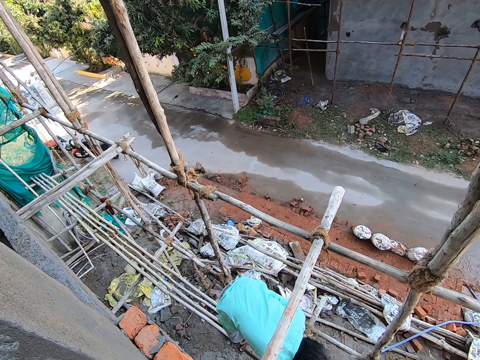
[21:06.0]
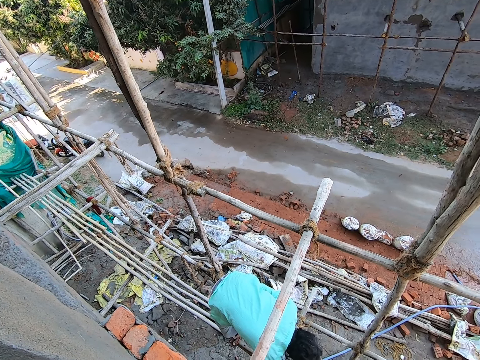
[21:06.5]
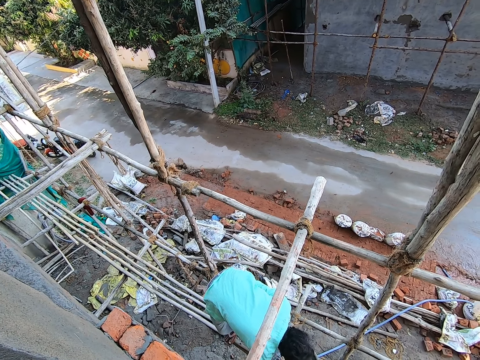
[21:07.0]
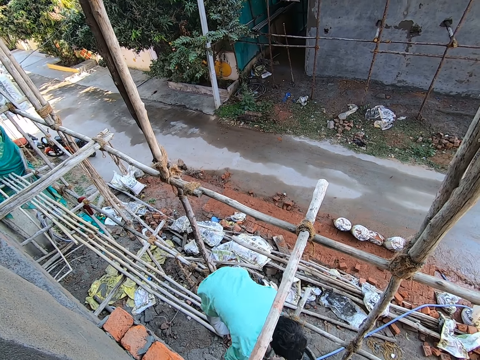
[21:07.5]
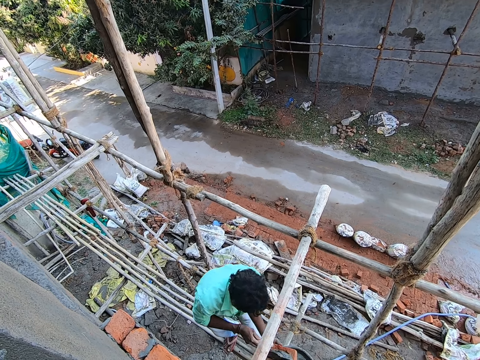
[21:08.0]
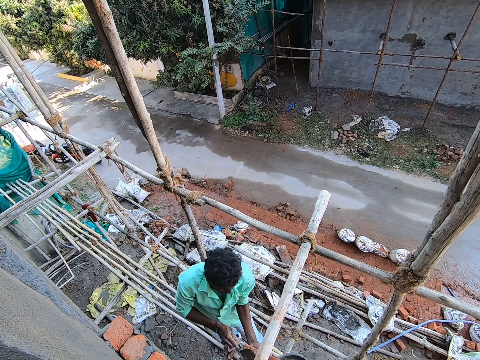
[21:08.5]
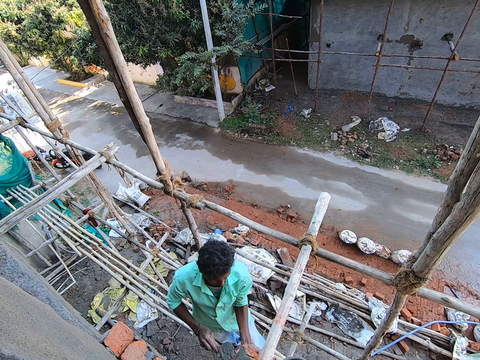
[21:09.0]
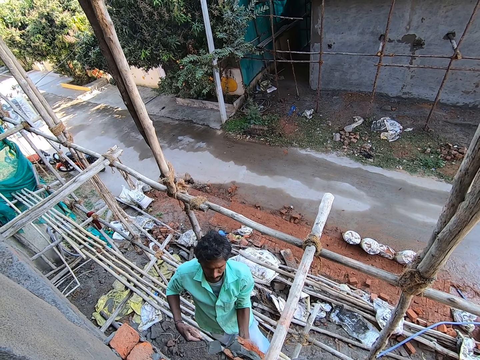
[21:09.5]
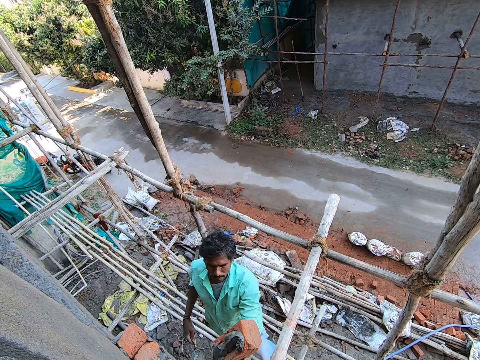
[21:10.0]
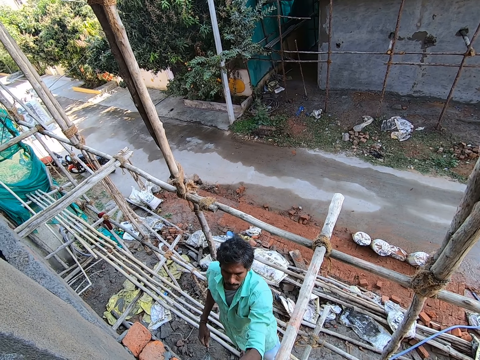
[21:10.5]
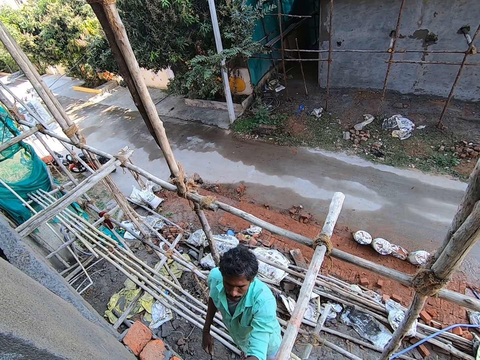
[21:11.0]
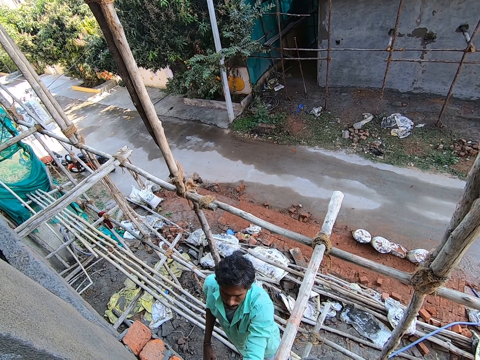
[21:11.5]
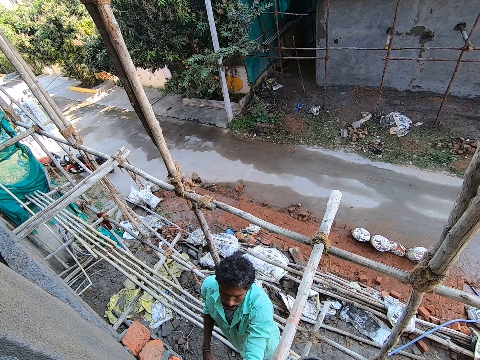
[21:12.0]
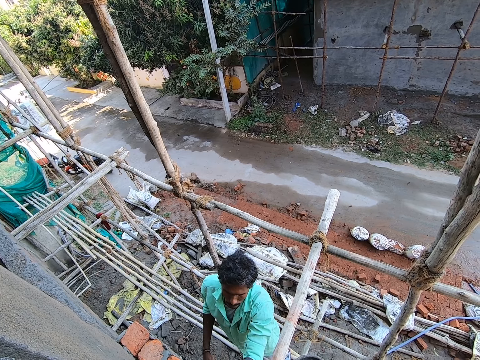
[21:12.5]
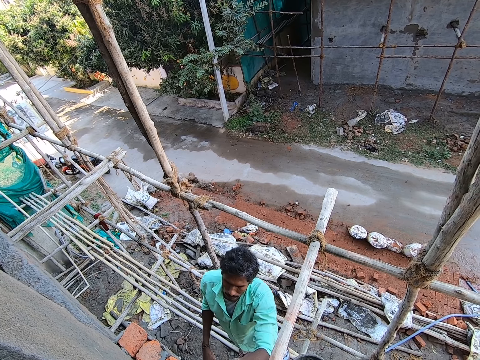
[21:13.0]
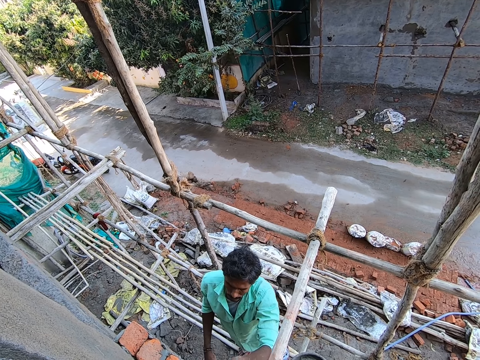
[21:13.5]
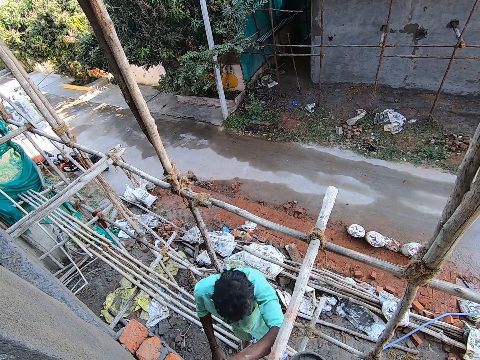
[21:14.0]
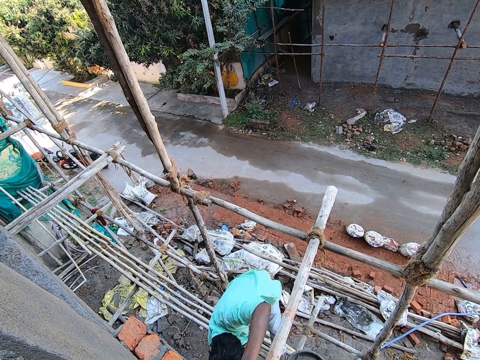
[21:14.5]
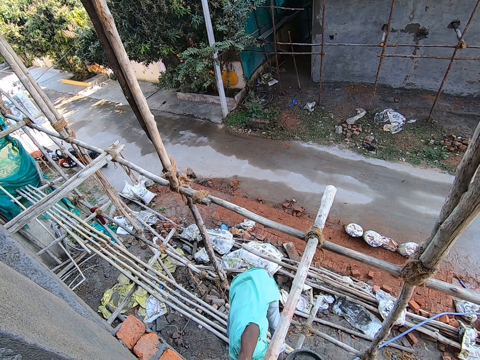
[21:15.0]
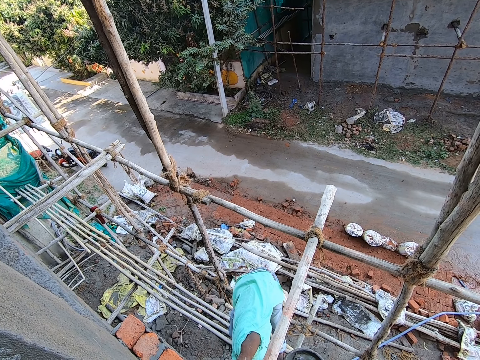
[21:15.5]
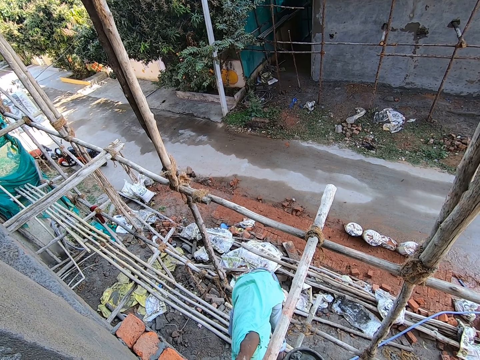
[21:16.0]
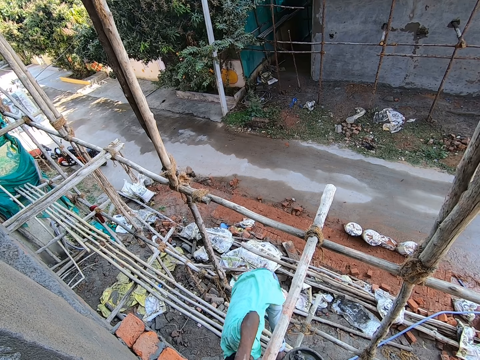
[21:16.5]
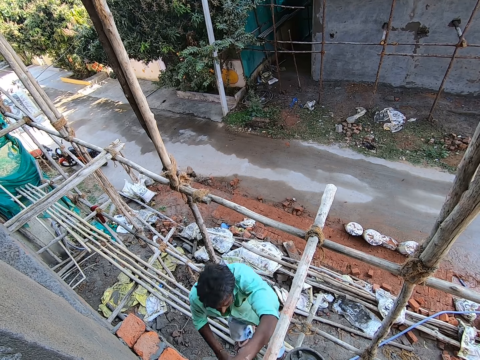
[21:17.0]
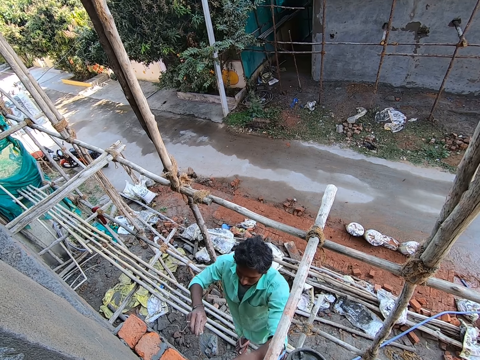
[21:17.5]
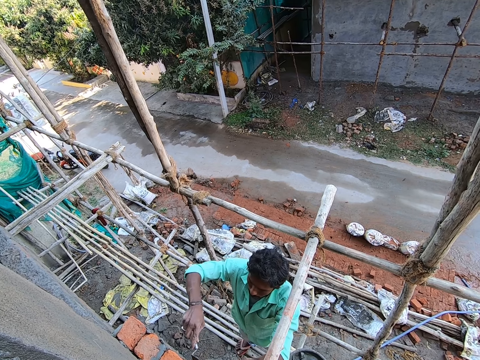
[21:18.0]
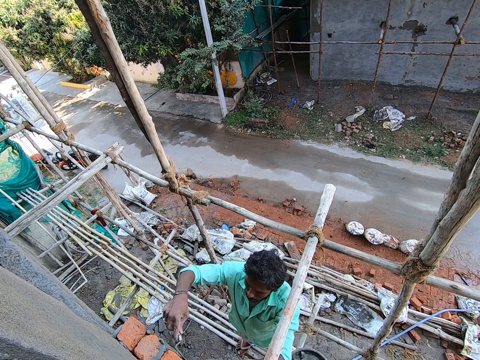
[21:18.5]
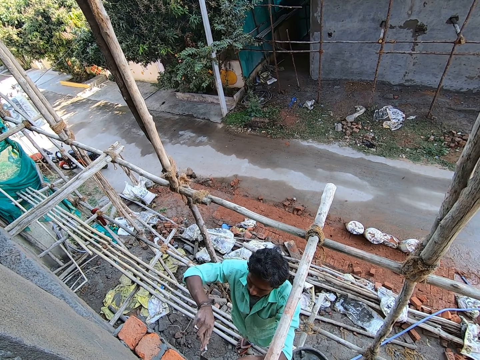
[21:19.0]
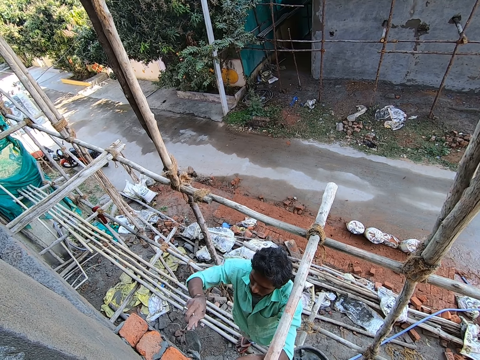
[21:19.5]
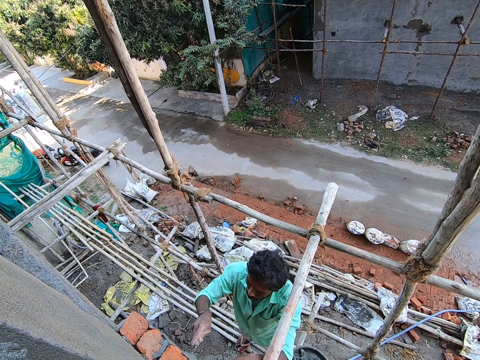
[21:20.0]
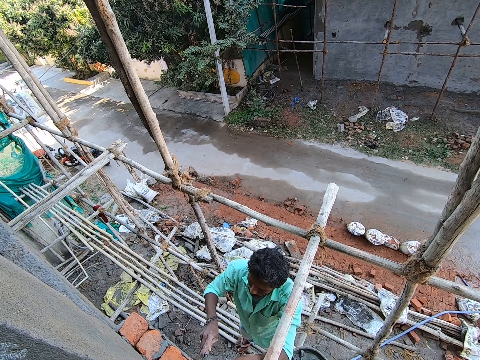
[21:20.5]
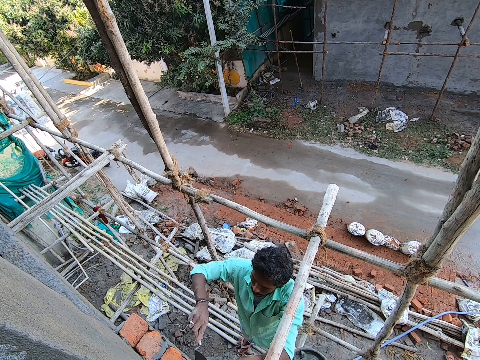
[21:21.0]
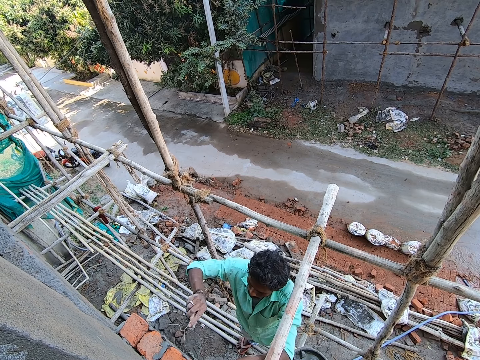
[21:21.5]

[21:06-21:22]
A man applies concrete mix on the brick with the trowel in his right hand. He plasters the brick on the wall with his left hand. He places the bricks on the wall. He scoops concrete mix from the pan with the trowel in his right hand. He plasters concrete mix on the bricks with the trowel in his right hand.

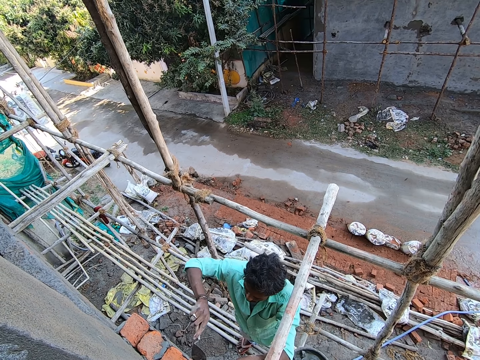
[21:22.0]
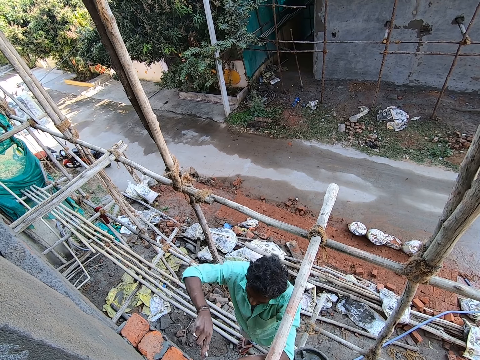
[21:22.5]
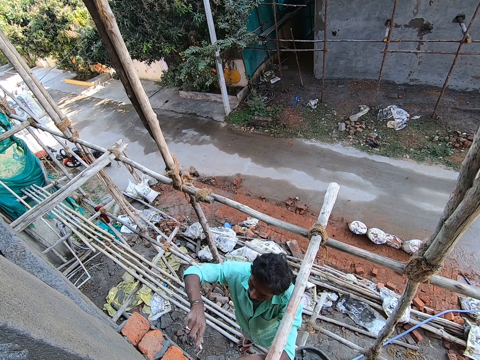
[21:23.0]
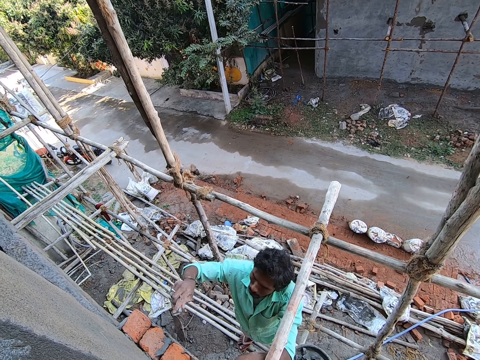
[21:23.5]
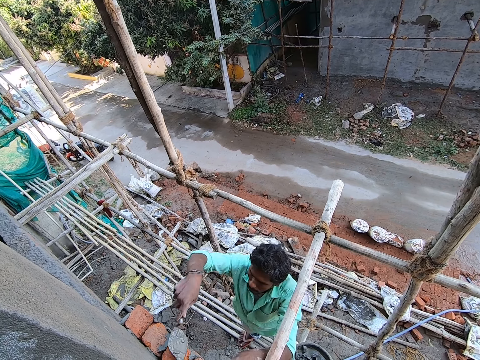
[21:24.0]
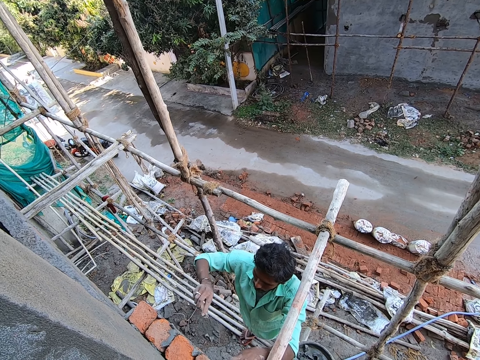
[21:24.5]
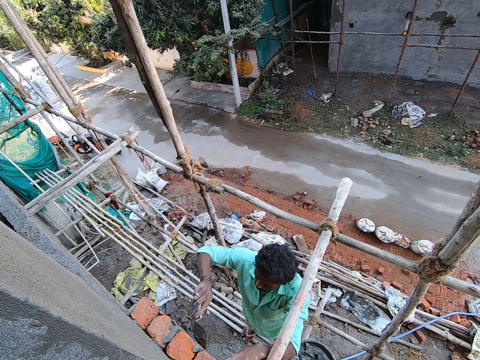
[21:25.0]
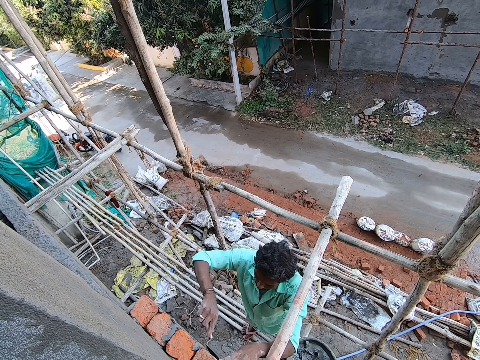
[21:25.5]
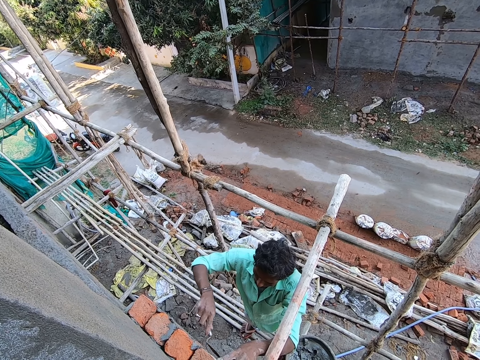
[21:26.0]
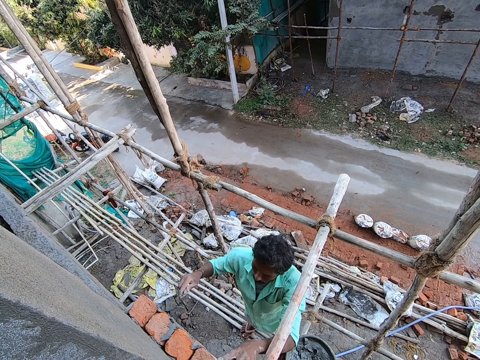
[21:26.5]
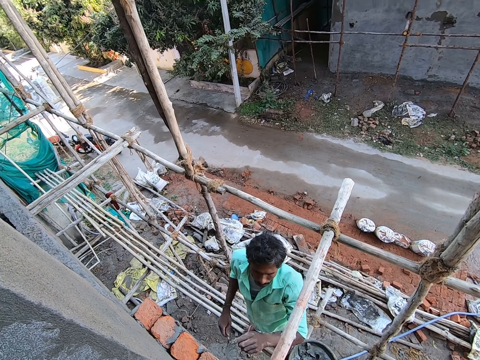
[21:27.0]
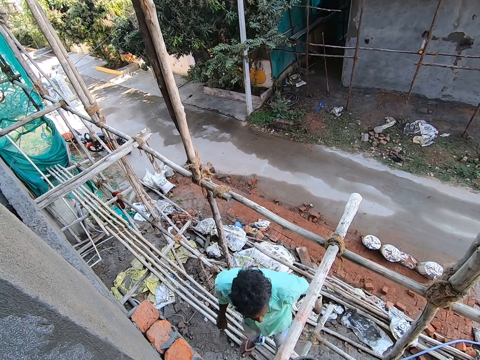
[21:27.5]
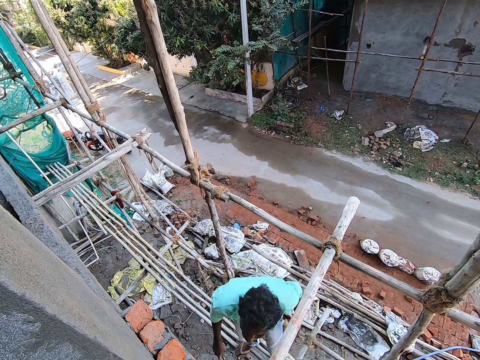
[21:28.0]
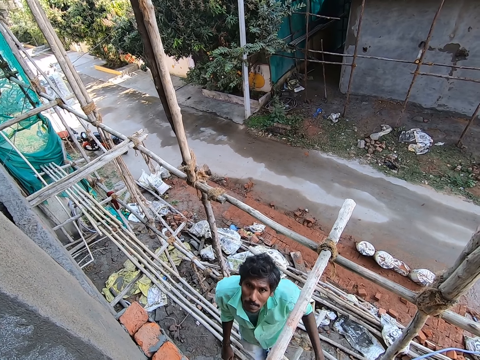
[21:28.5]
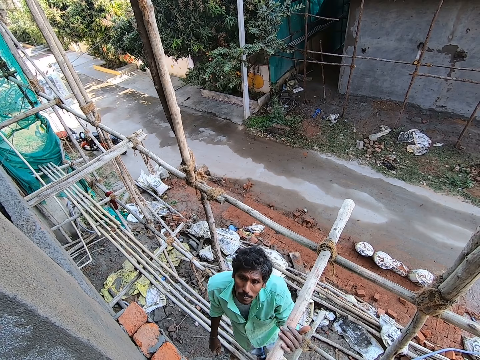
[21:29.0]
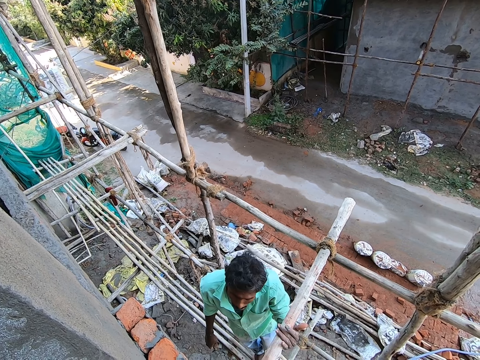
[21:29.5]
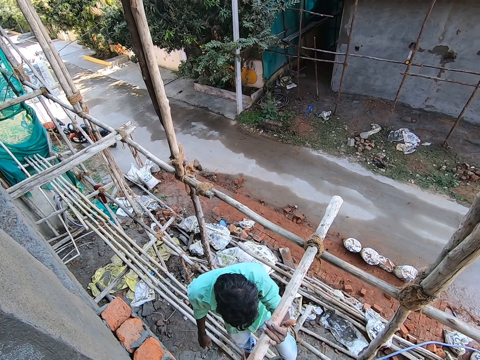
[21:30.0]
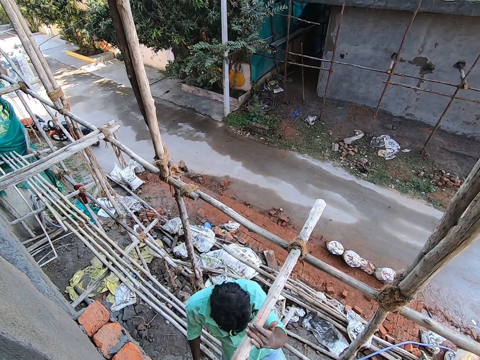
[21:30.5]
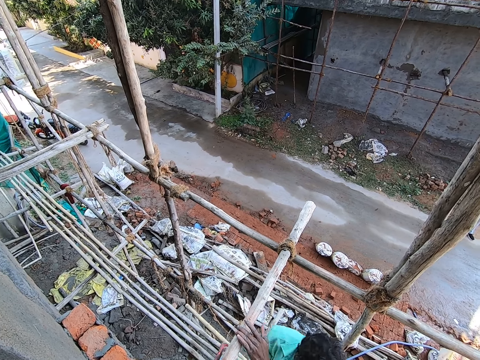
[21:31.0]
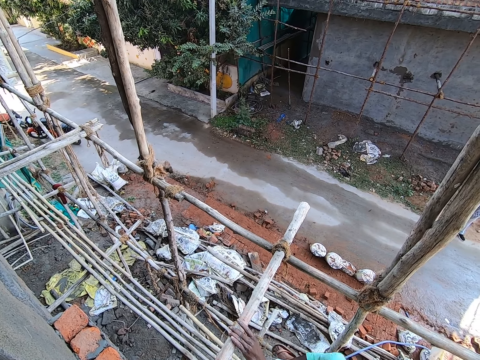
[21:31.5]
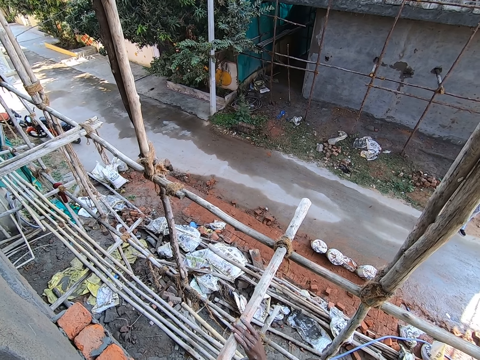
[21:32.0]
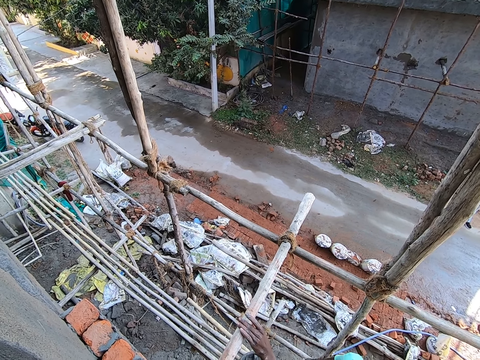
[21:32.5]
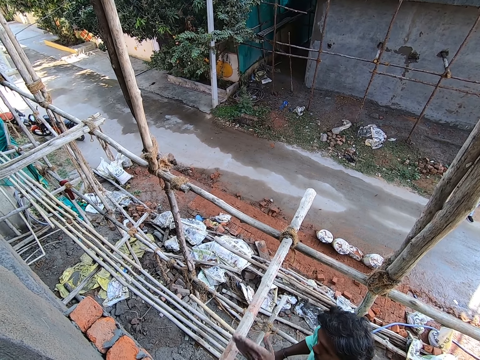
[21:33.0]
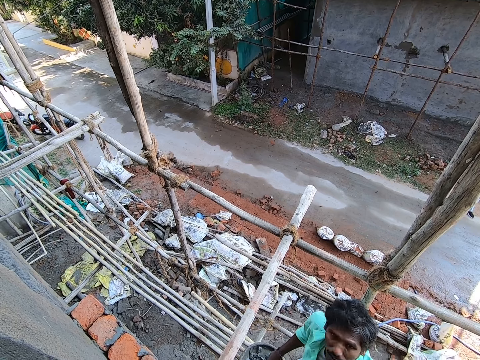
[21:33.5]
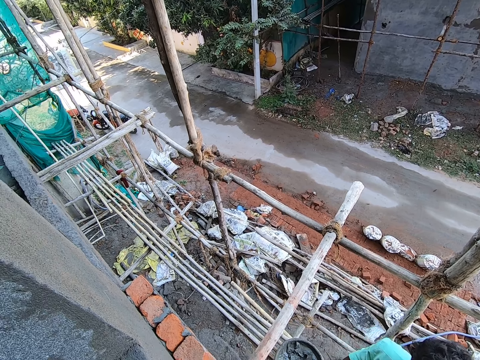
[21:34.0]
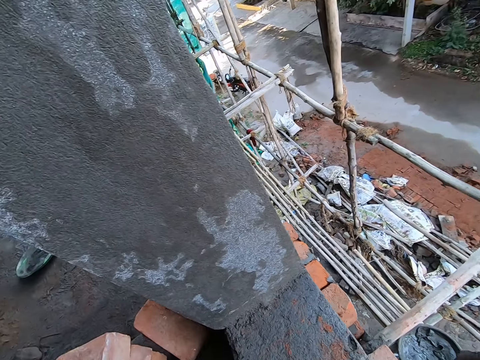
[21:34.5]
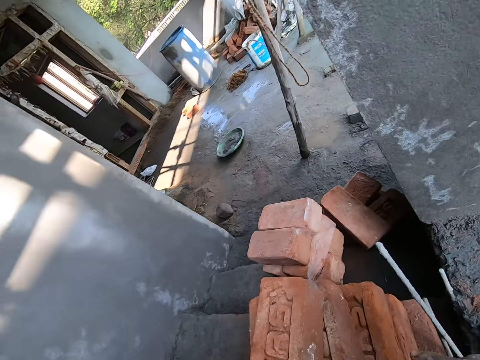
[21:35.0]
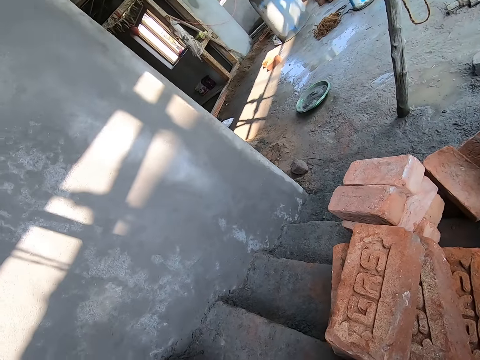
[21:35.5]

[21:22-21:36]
A man removes the trowel from the brick. The camera wearer interacts with the man. The man holds the post with the hand, makes a step, and removes the hand from the post.
